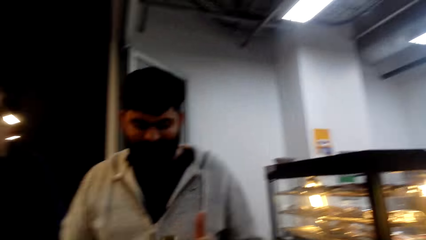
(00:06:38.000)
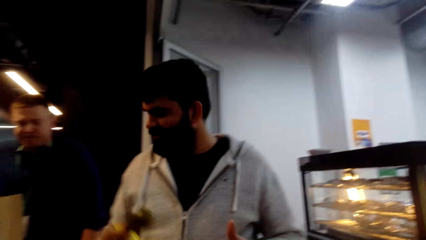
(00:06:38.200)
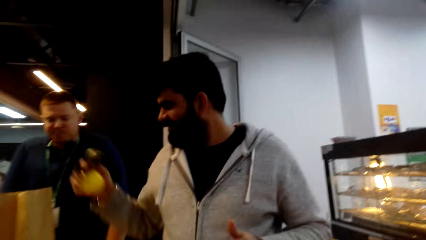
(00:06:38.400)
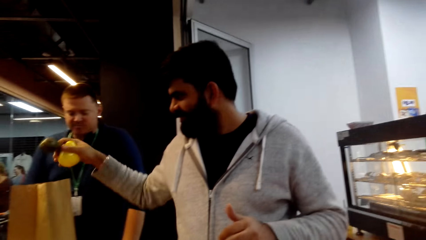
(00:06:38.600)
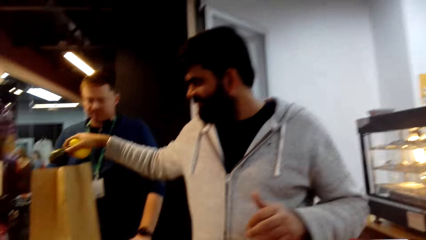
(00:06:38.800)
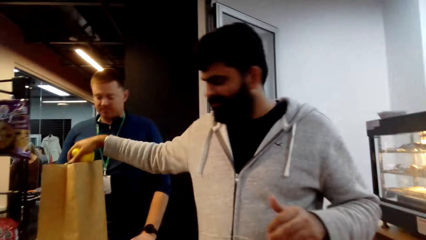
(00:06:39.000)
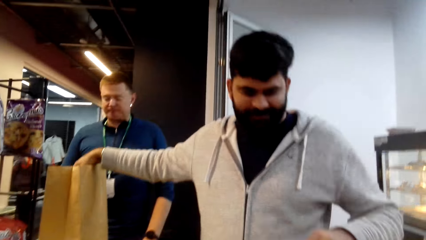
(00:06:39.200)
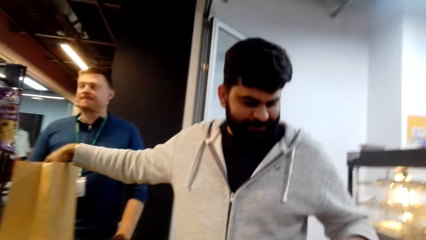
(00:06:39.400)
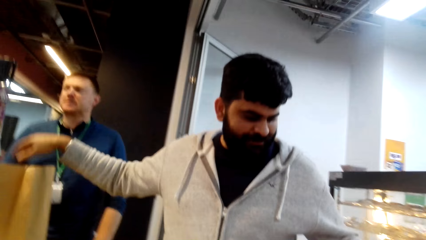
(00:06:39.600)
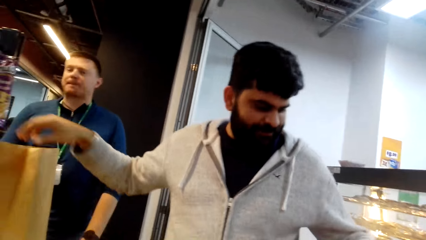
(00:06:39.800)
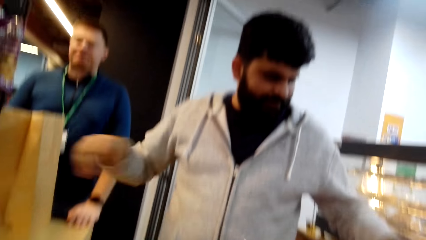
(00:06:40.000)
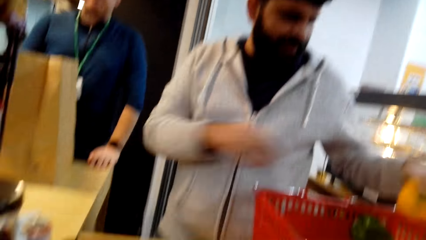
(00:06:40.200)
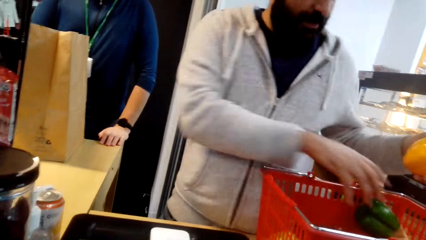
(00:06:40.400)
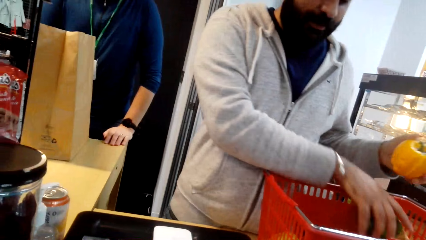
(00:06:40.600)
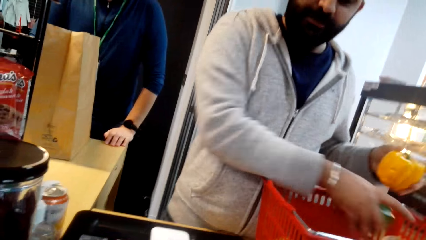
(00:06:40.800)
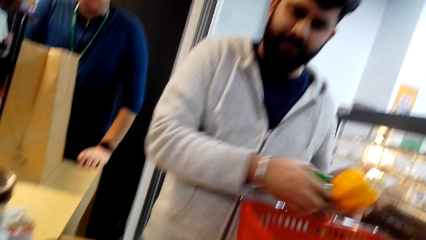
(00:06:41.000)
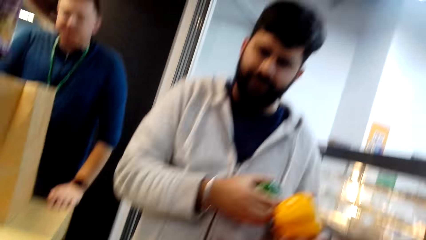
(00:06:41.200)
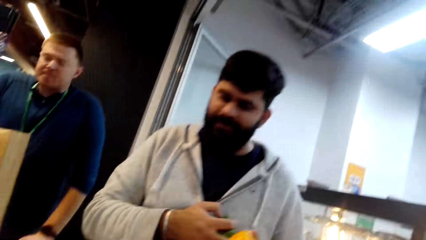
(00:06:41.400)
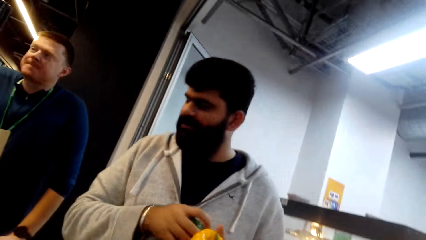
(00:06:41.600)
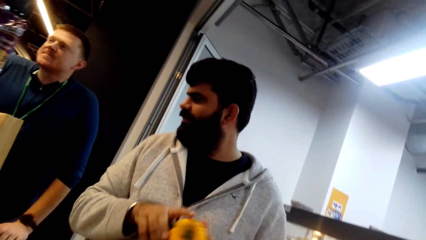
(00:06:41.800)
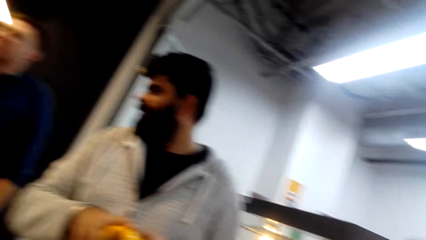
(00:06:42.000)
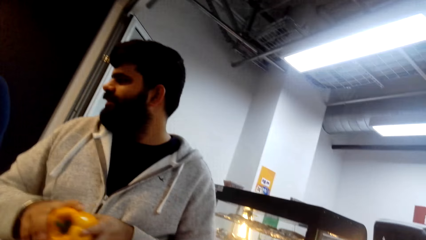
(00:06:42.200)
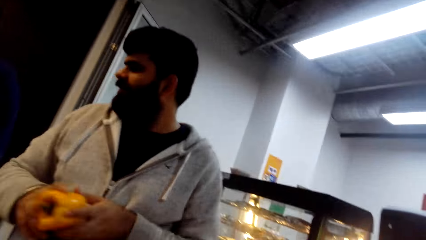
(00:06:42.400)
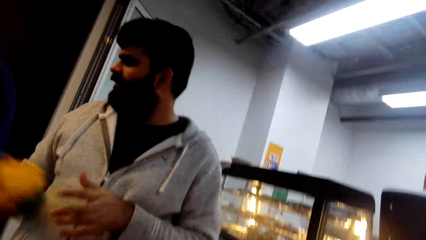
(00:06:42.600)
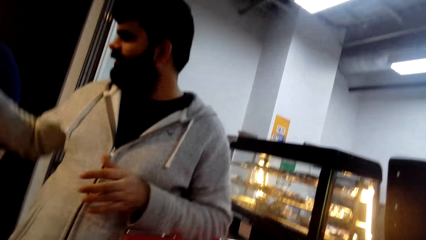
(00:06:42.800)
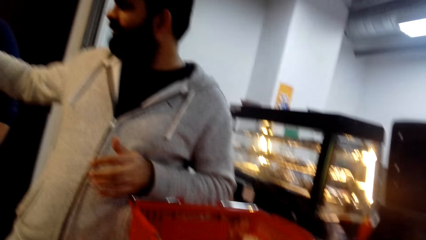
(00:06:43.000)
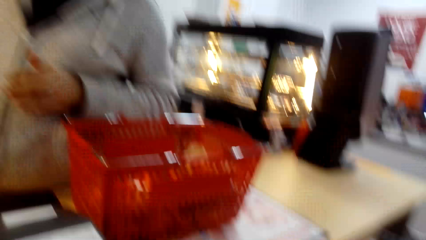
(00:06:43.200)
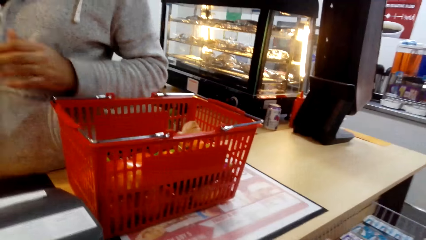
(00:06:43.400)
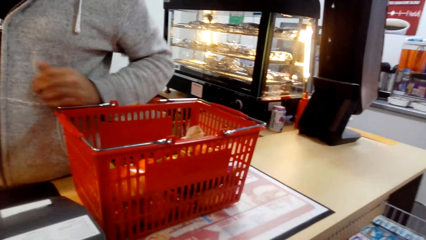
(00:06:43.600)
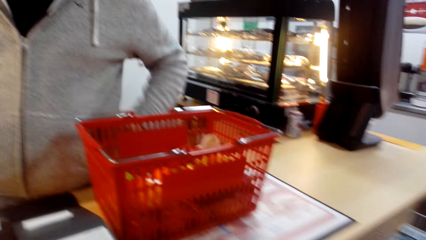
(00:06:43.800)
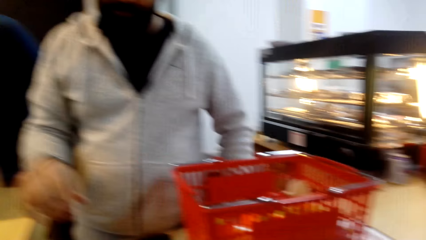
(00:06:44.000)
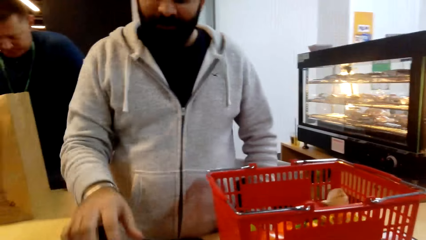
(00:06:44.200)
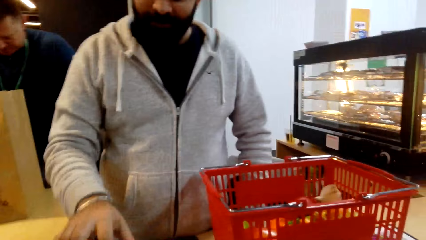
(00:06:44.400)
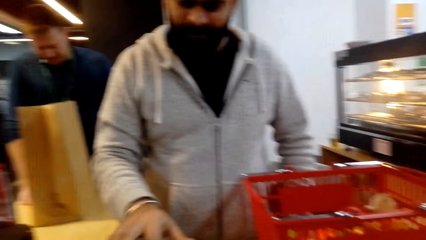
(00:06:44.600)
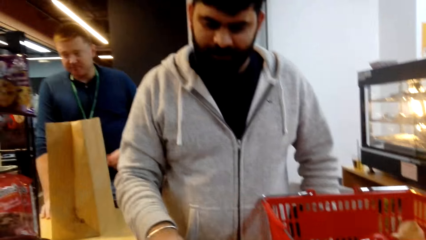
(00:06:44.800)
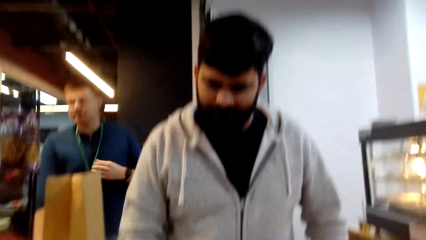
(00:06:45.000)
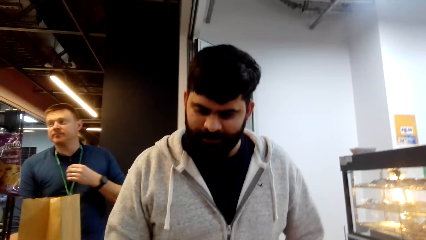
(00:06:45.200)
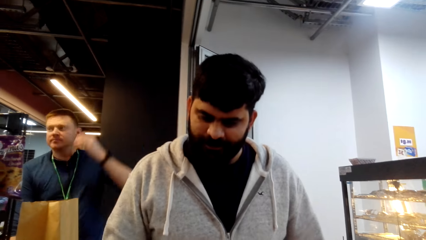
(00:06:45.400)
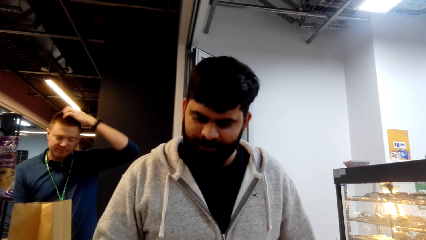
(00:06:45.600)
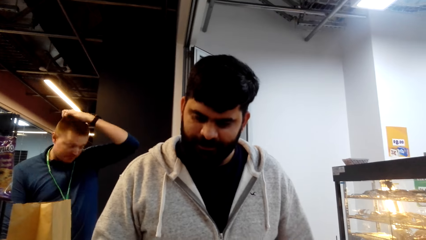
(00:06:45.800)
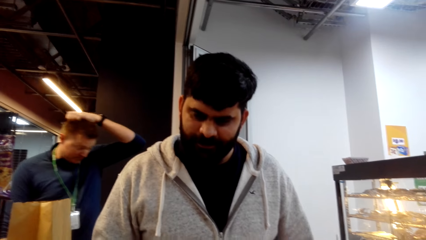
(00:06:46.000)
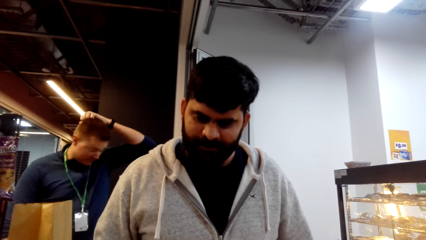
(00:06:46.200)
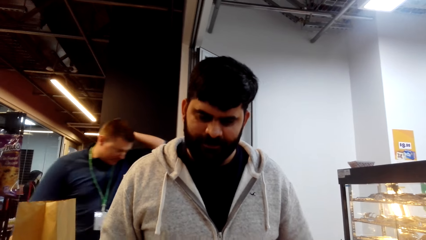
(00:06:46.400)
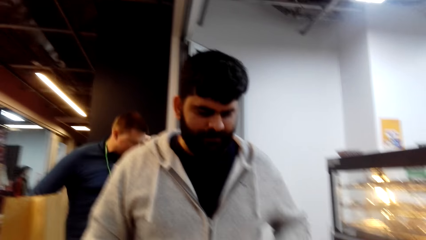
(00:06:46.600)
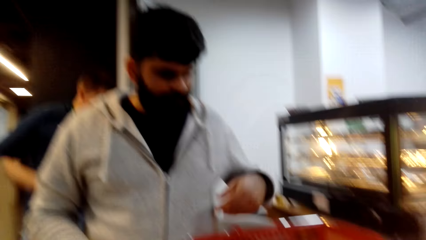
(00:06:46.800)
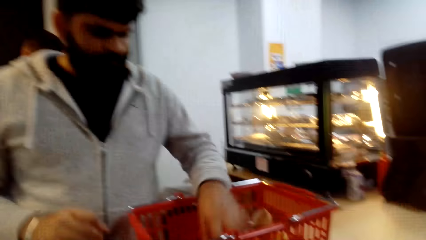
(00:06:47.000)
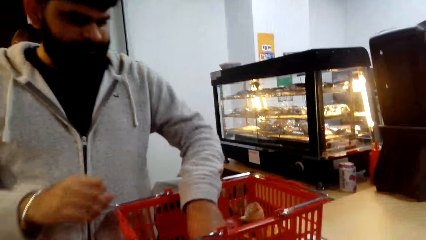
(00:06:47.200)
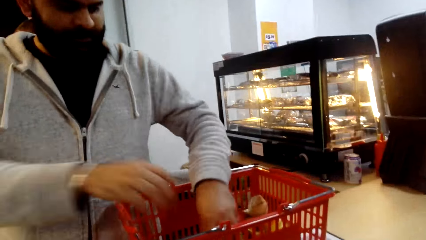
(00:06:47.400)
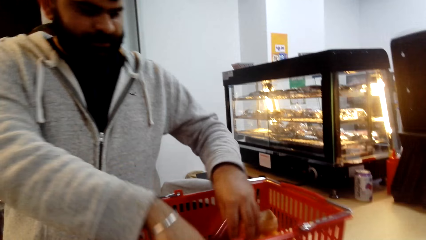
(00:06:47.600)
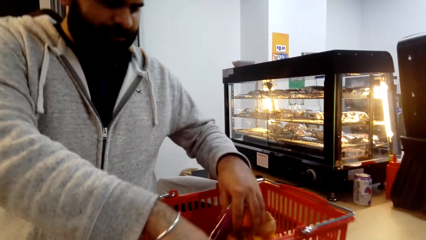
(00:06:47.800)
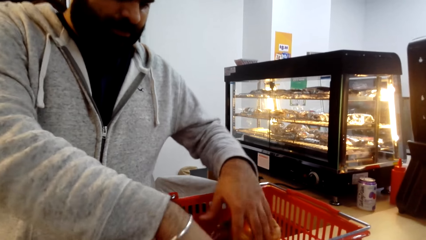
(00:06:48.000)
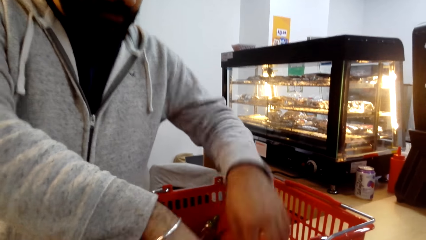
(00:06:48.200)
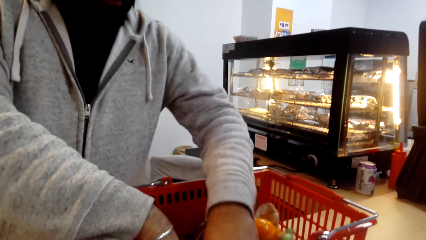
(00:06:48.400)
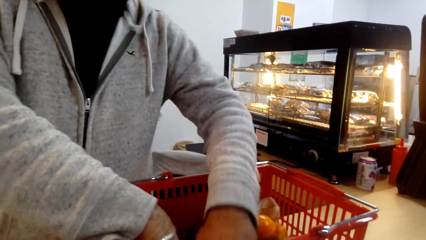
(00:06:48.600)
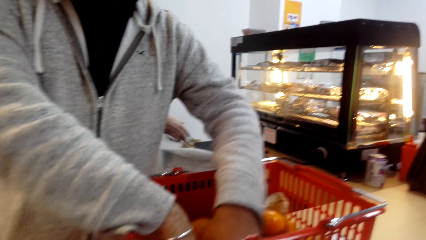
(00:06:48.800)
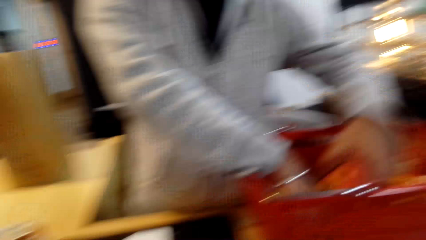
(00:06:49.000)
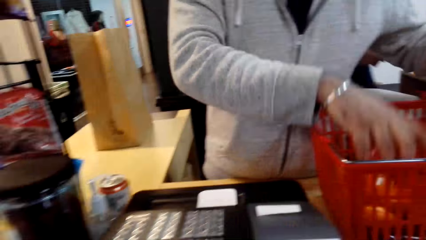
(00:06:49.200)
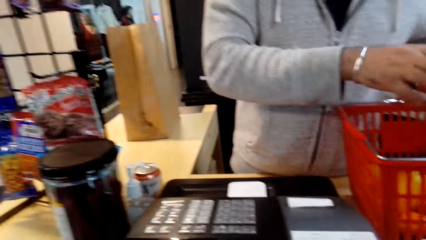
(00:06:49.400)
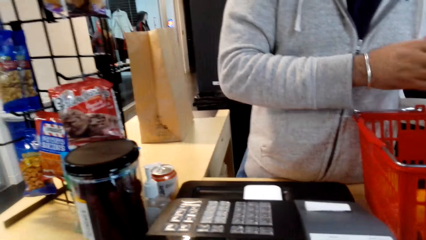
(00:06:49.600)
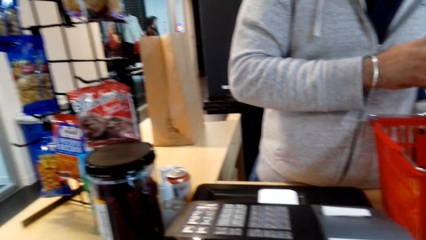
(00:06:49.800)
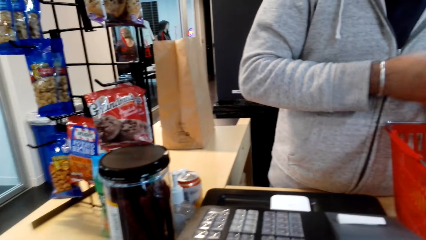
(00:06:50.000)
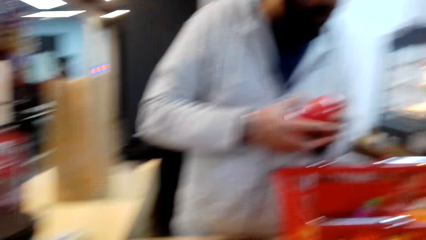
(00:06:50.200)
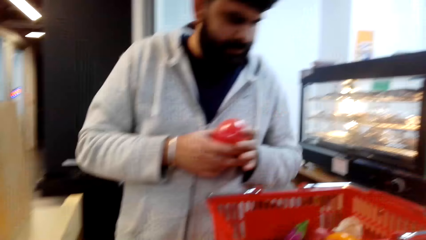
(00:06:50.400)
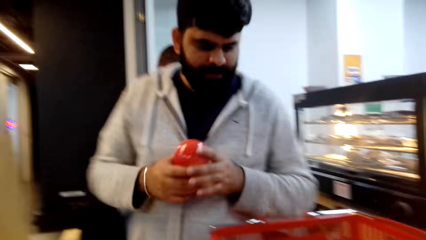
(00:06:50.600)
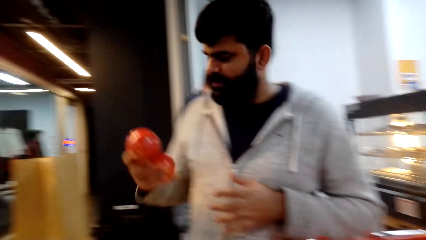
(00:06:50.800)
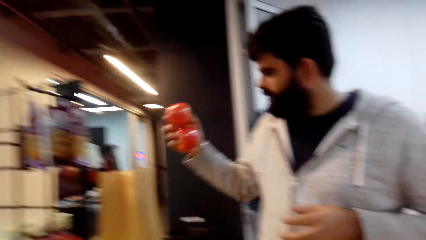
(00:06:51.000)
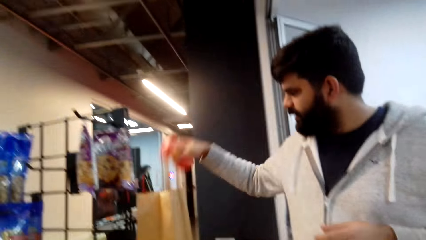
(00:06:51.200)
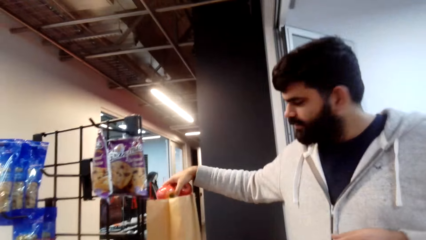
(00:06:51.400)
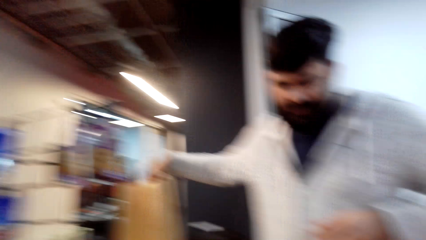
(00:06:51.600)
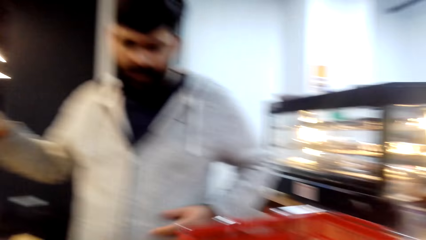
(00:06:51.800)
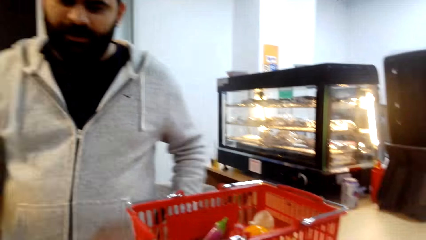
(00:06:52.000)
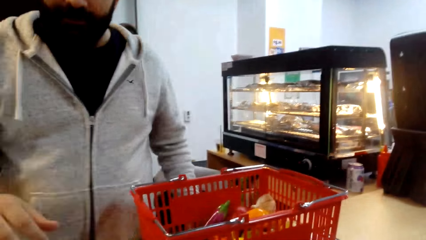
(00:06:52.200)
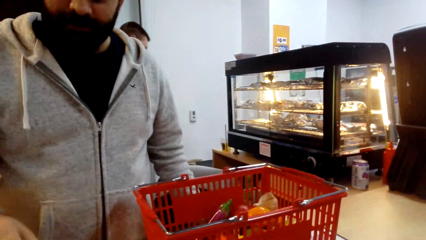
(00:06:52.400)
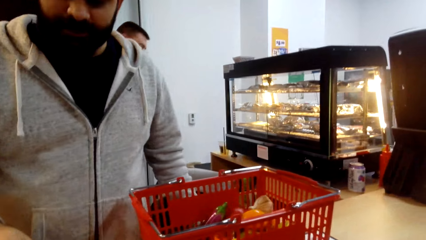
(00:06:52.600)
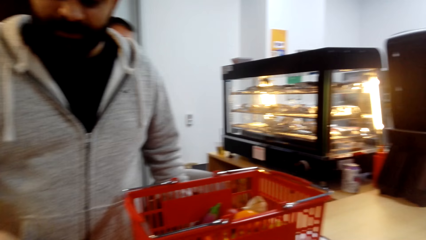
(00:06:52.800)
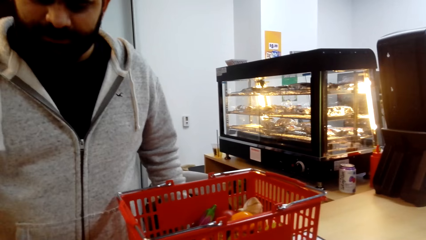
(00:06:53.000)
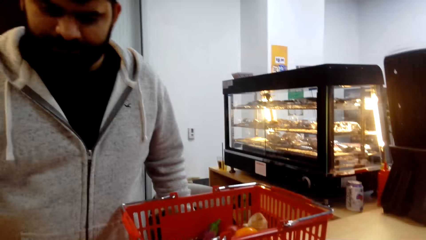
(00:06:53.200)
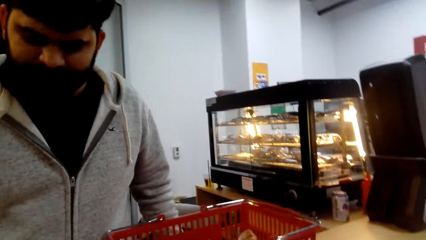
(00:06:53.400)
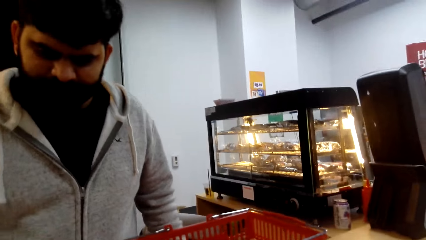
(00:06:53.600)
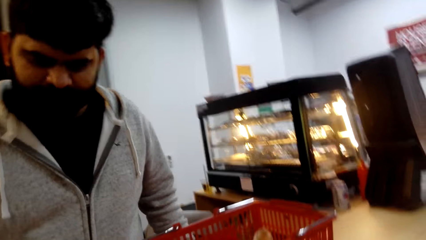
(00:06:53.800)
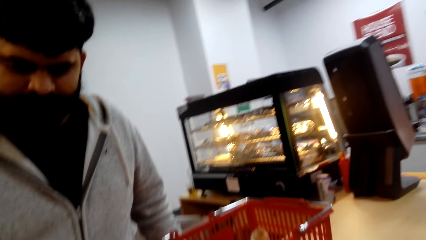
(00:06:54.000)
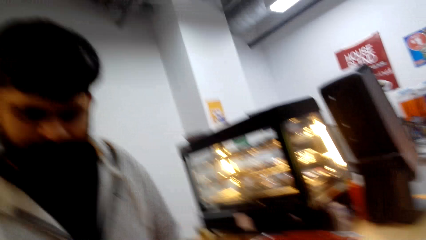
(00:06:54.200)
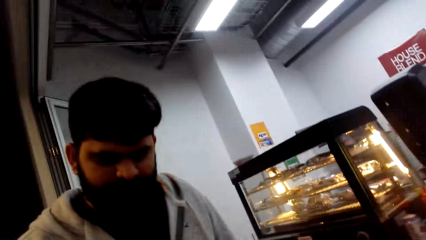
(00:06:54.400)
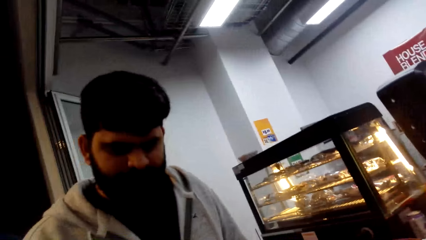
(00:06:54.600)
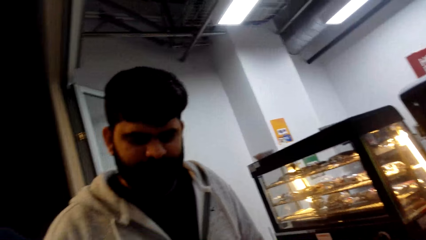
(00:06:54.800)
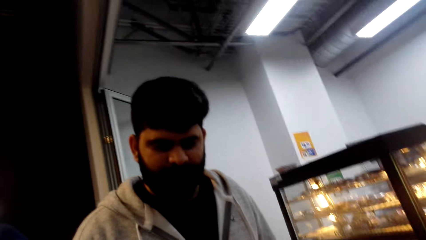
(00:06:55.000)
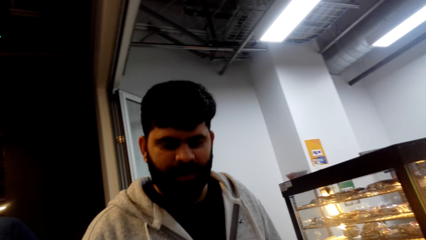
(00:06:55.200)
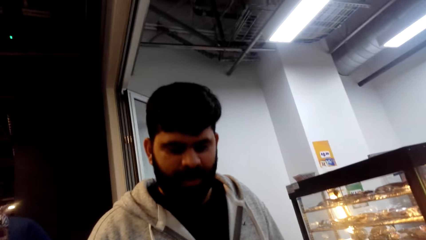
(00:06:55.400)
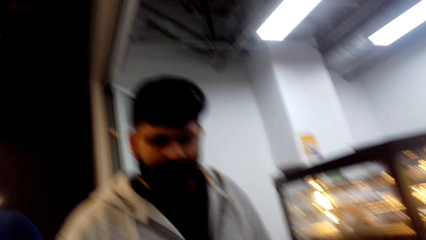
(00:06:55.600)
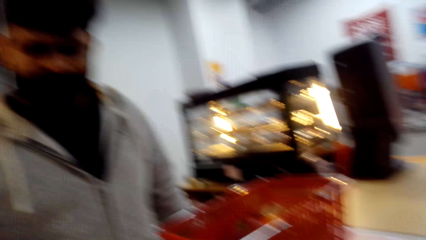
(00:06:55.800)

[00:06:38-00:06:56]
A cashier picks the foodstuff from the basket and places the foodstuff in the shopping bag. The camera wearer places the apples in the bag. The cashier presses the cash register. A man scratches the head. The man walks in the store. The cashier picks the apples from the basket, places the apples in the shopping bag, and presses the cash register.
